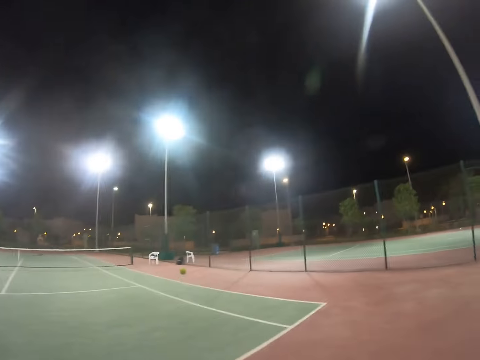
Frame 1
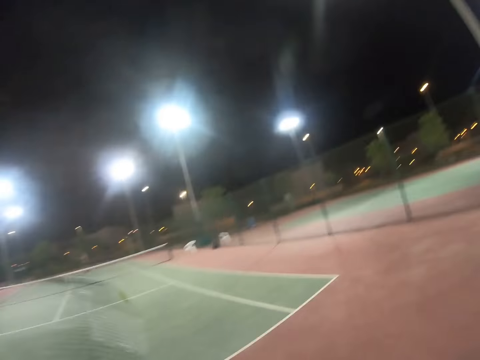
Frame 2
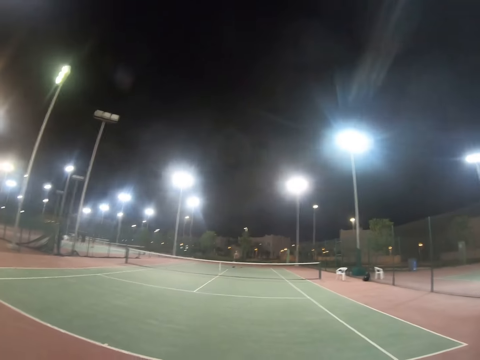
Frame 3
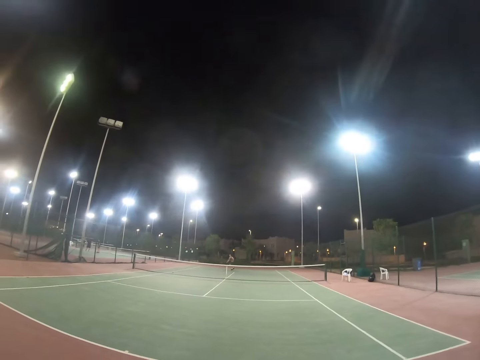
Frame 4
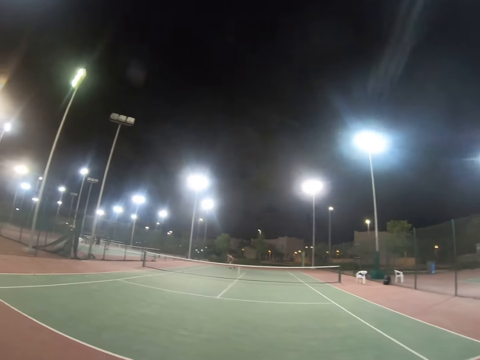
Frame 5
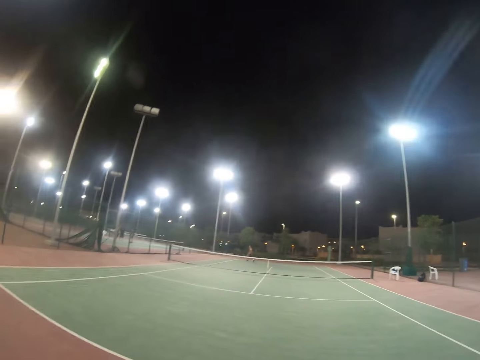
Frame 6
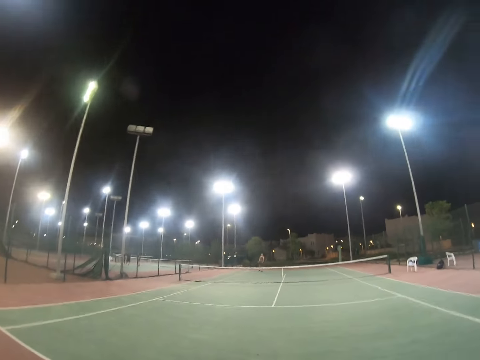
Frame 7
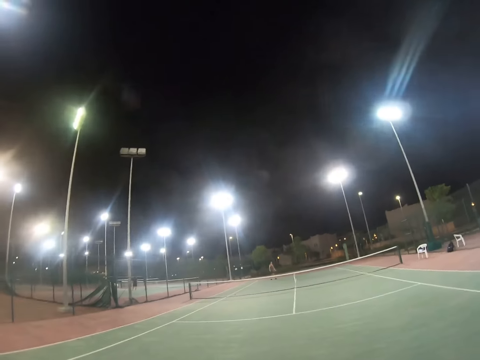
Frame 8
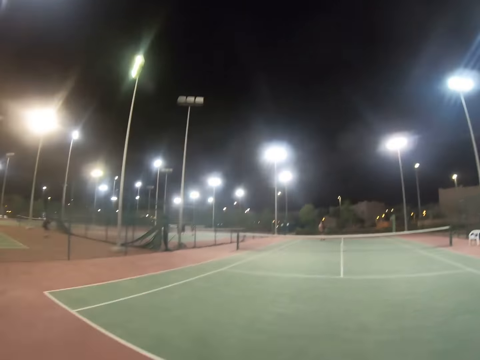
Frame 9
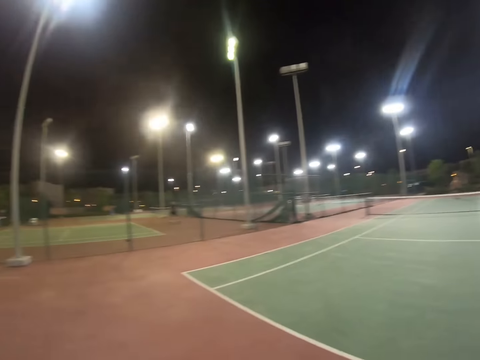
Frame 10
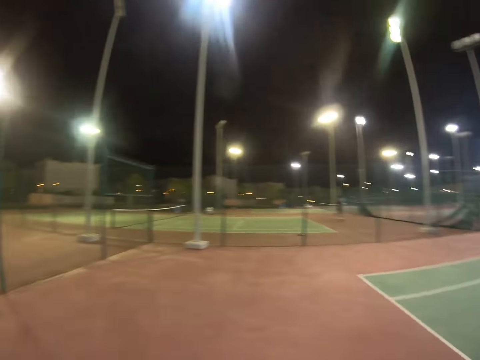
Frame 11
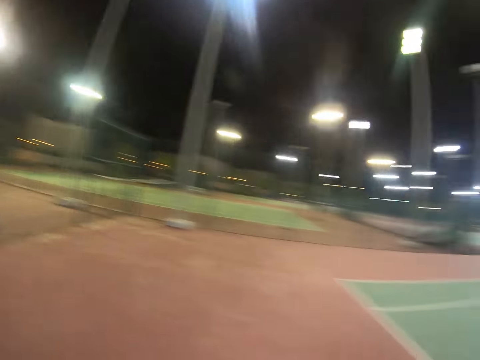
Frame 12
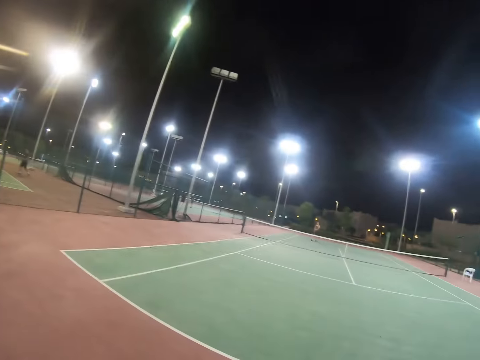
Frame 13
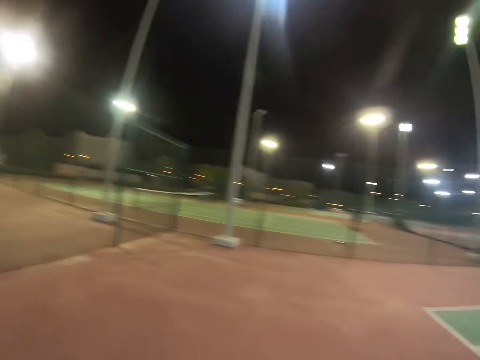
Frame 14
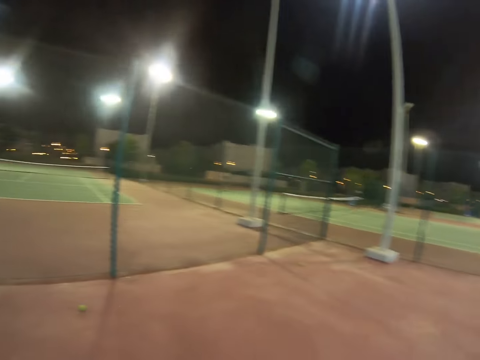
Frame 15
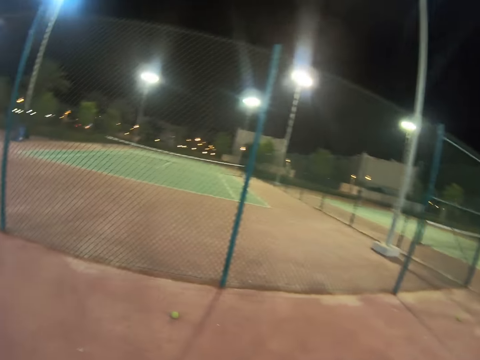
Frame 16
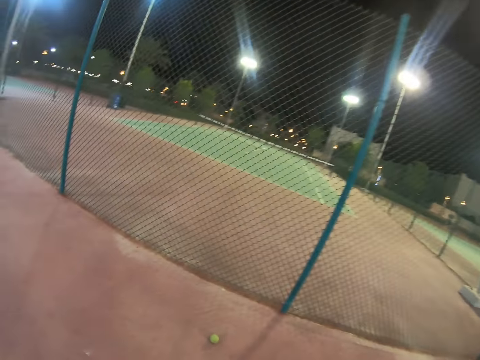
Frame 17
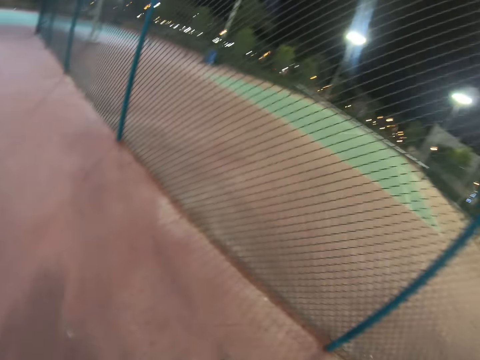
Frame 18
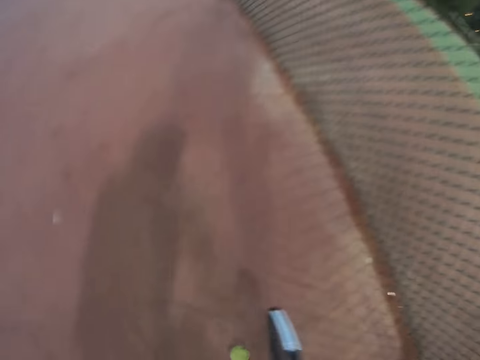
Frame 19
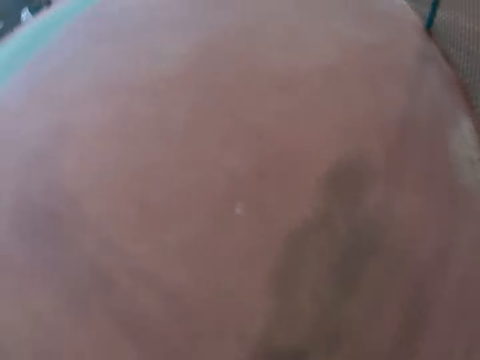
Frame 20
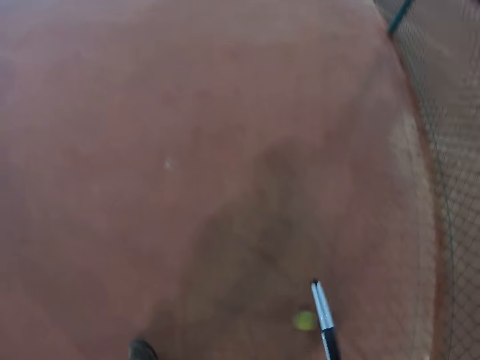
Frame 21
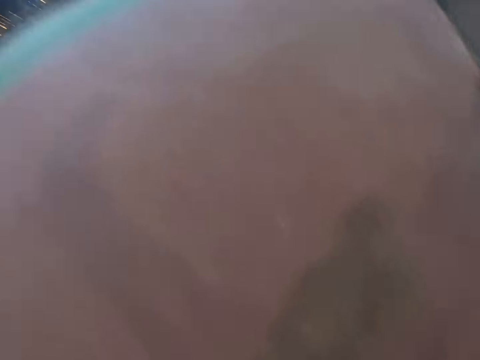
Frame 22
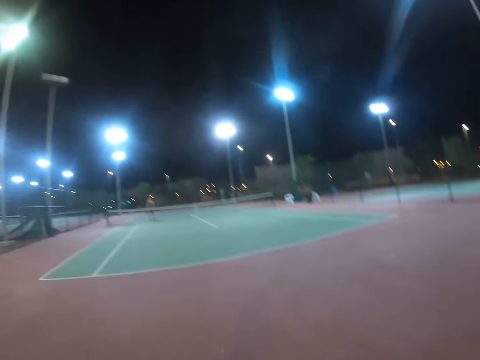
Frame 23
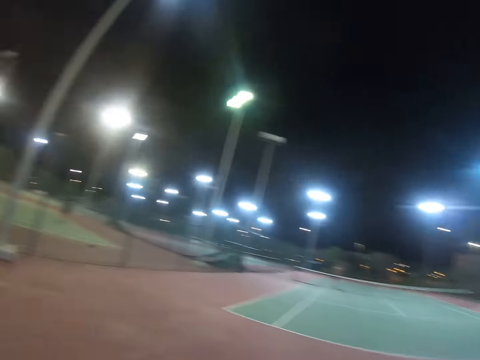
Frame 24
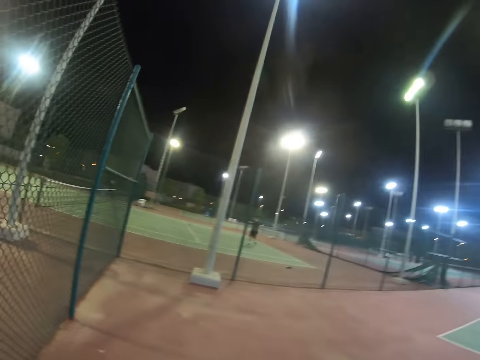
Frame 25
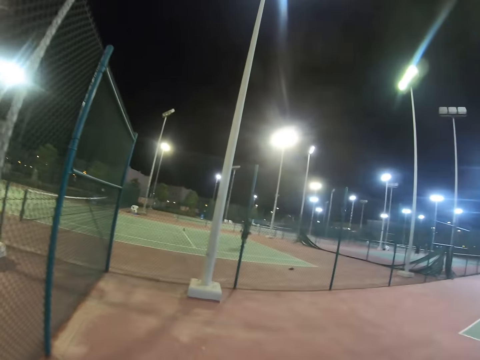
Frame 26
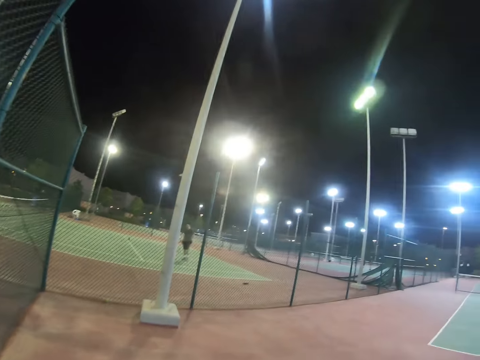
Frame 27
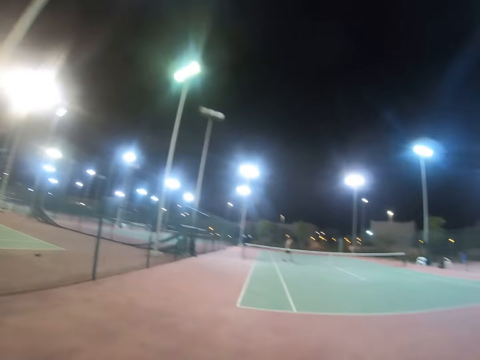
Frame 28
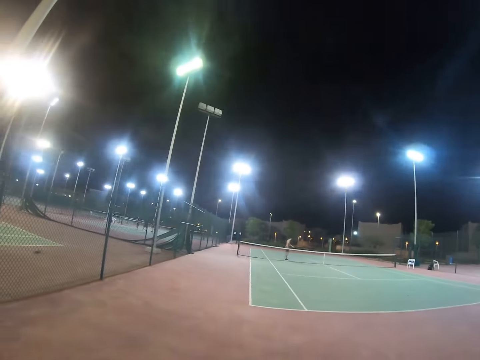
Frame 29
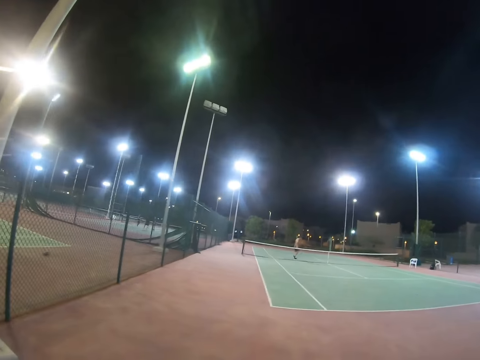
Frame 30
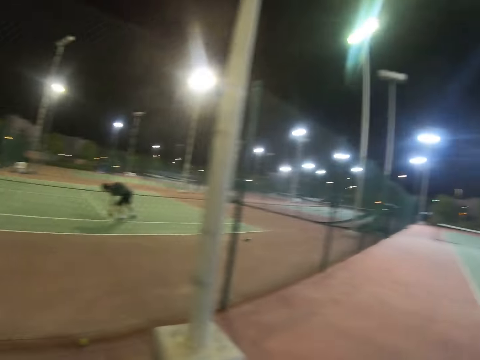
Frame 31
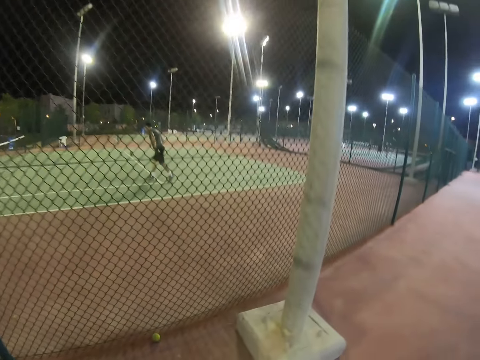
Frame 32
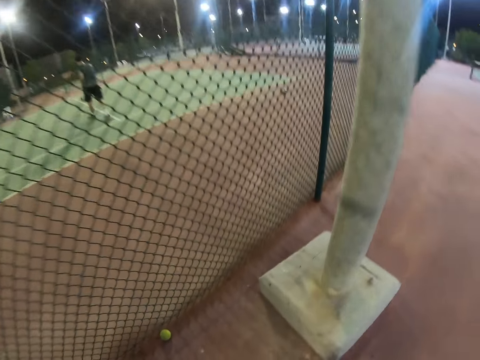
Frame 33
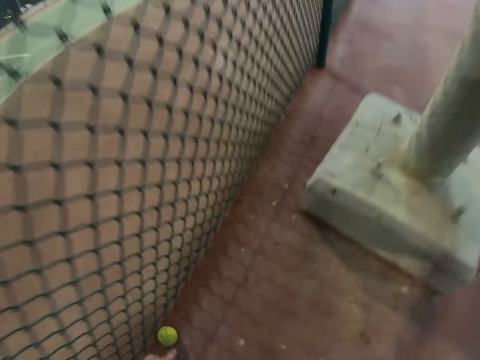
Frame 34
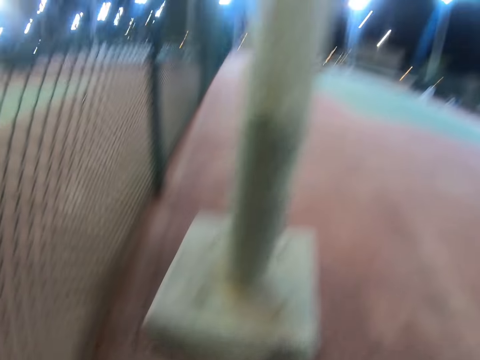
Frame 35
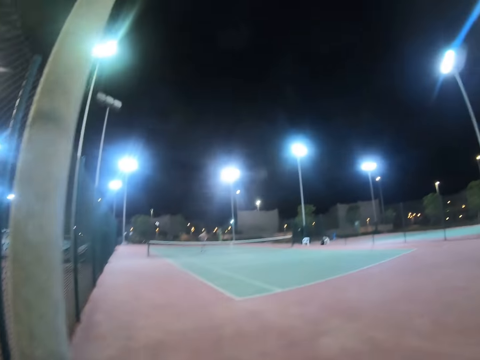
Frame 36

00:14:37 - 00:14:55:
The camera wearer serves the tennis ball with the tennis racket. A person serves the tennis ball with the tennis racket. The camera wearer bounces the tennis ball from the ground. He holds the tennis ball in his hand. A man walks on the tennis court. The person walks on the tennis court. The man bends on the tennis court and walks on the tennis court.

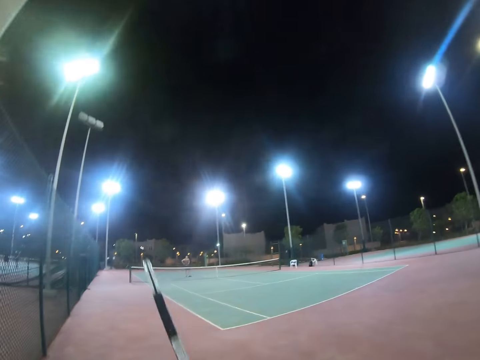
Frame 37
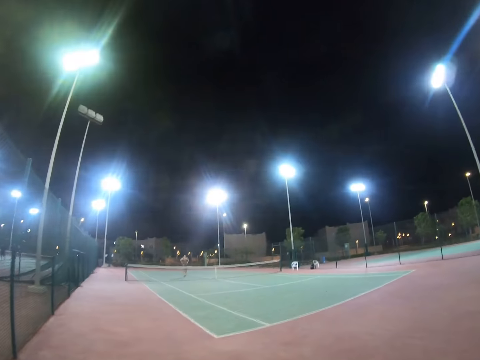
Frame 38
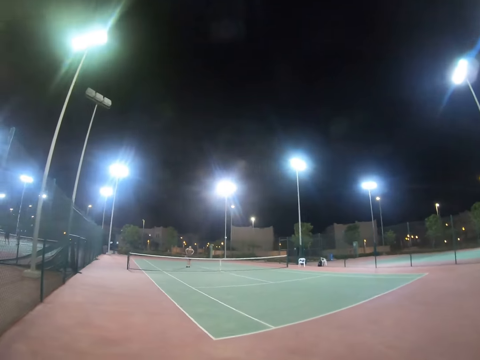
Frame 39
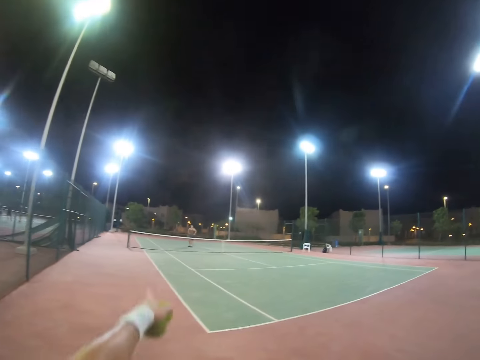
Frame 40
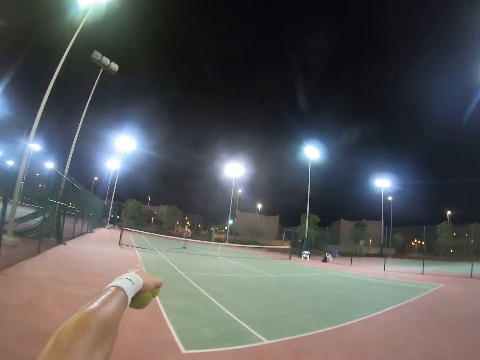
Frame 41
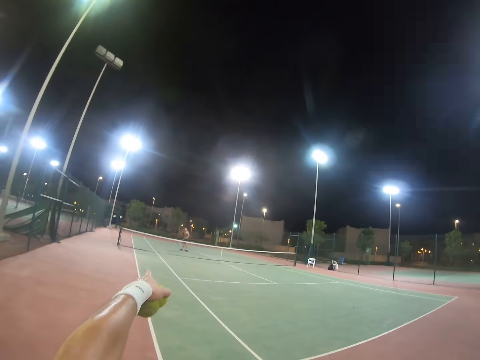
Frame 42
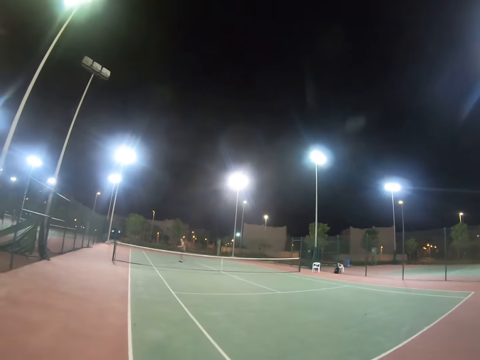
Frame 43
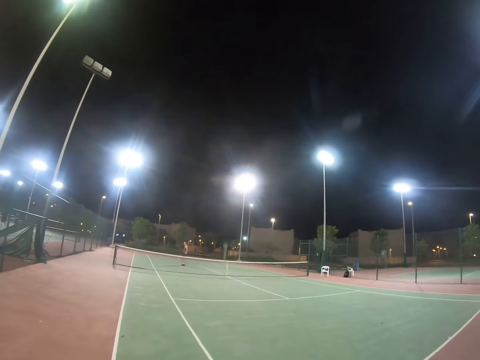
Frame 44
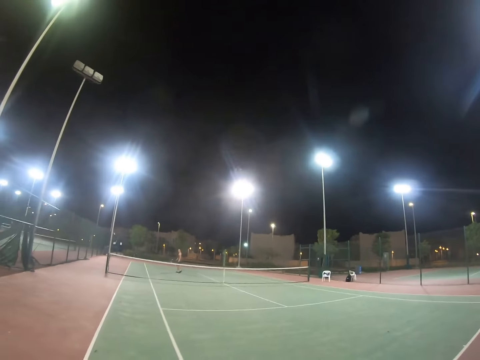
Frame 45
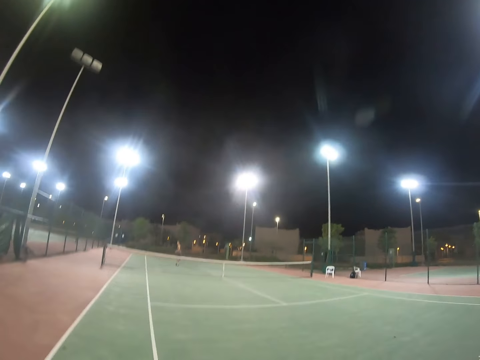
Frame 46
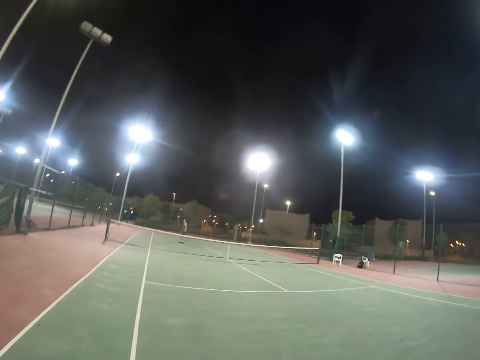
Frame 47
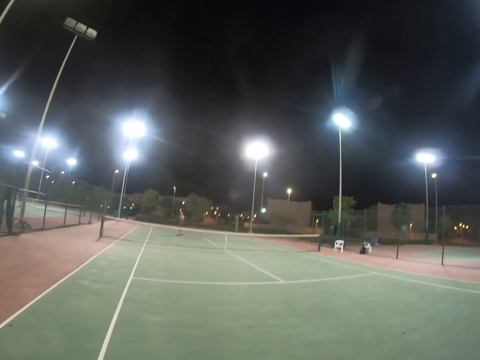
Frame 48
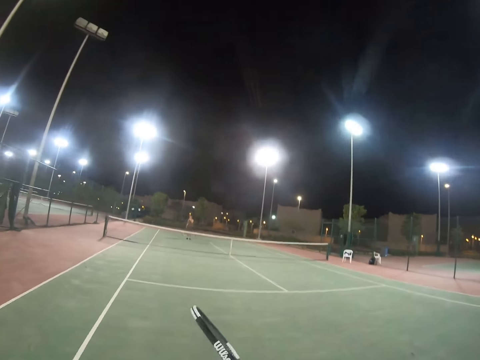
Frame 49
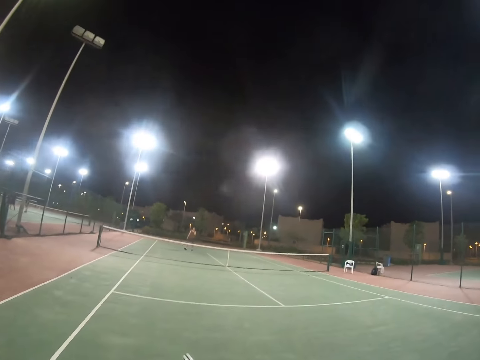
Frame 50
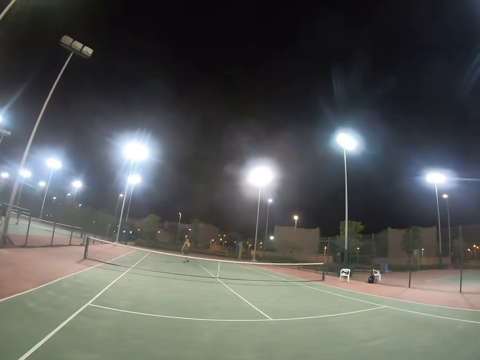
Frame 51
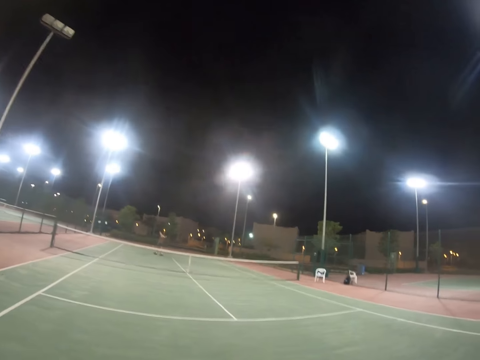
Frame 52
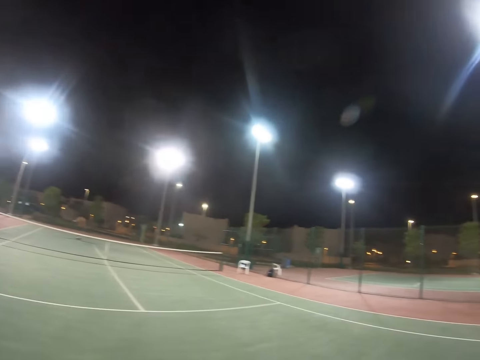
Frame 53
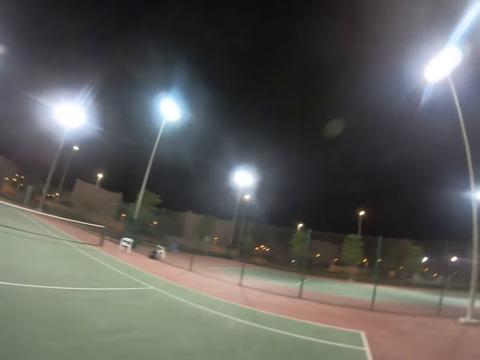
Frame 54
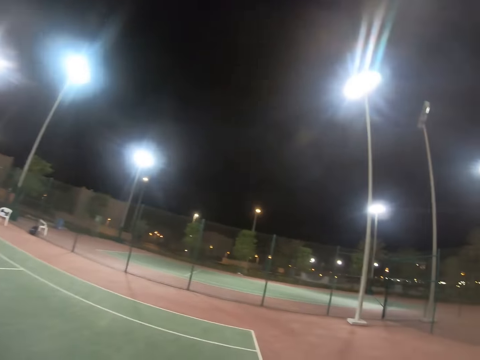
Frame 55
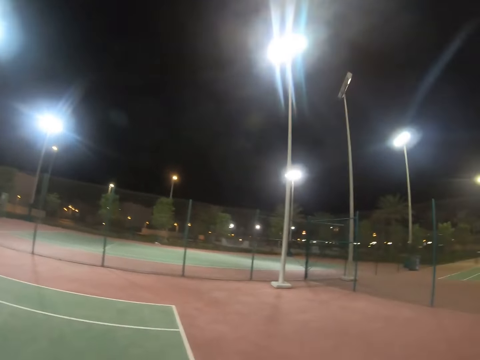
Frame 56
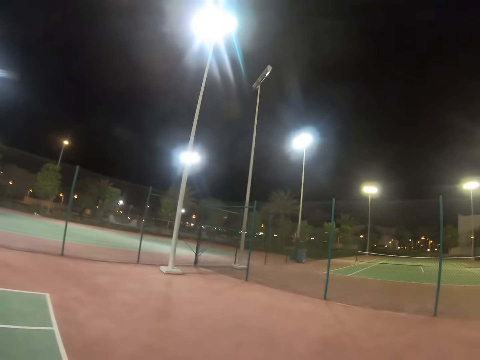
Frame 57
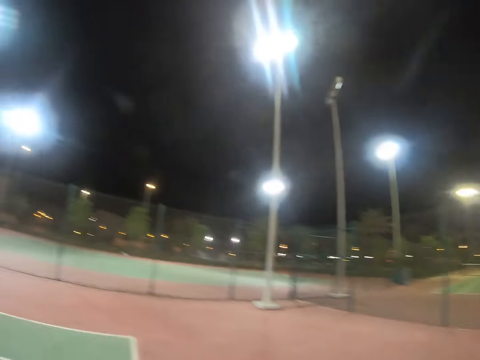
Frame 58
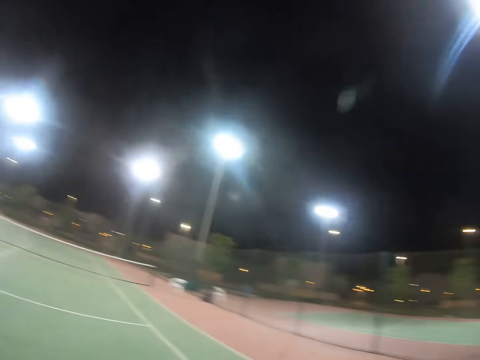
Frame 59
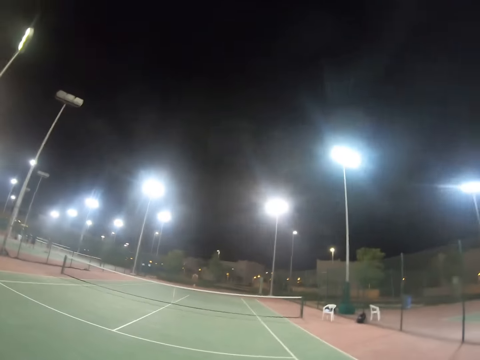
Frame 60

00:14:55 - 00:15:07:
The camera wearer points at a person. He holds the tennis ball in his hand. The person walks on the tennis court. The camera wearer looks around the tennis court.
